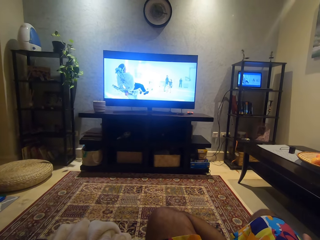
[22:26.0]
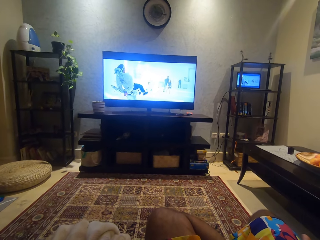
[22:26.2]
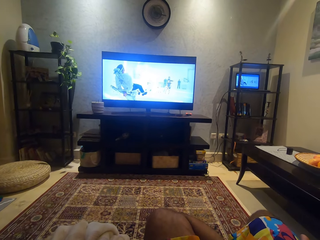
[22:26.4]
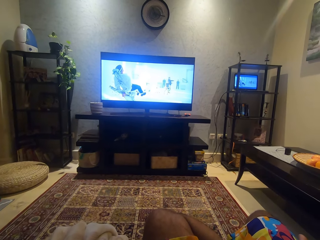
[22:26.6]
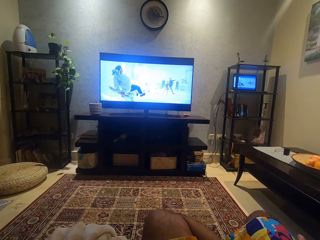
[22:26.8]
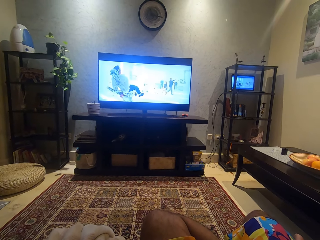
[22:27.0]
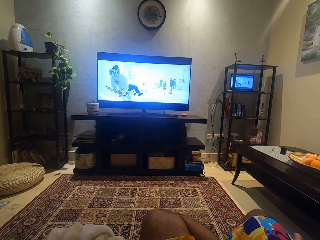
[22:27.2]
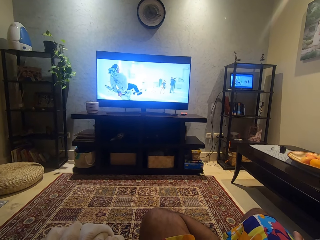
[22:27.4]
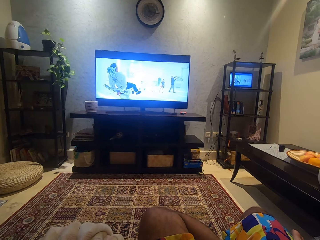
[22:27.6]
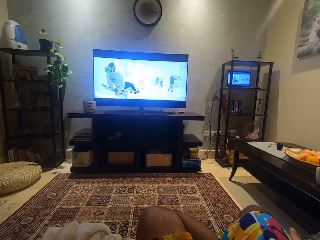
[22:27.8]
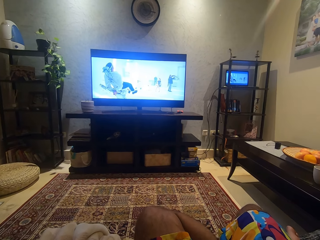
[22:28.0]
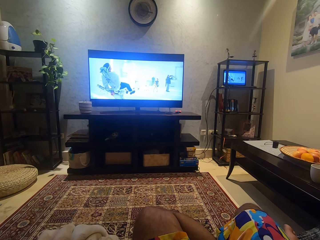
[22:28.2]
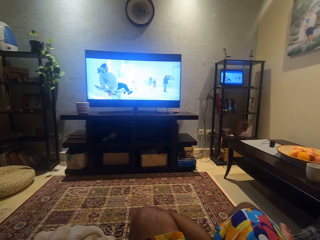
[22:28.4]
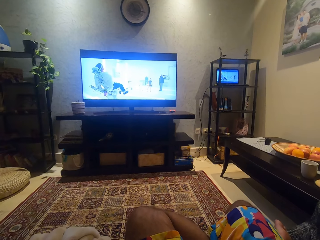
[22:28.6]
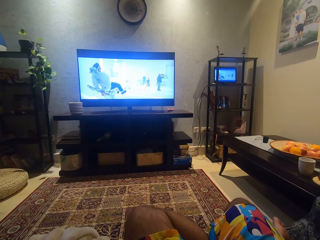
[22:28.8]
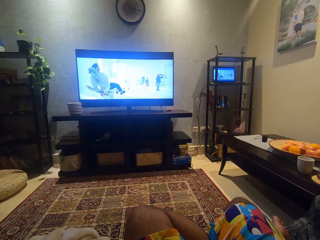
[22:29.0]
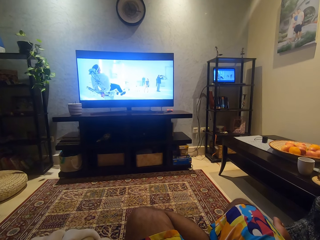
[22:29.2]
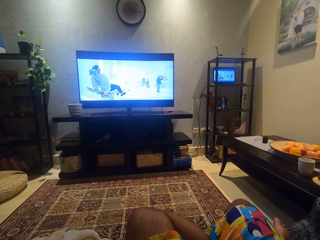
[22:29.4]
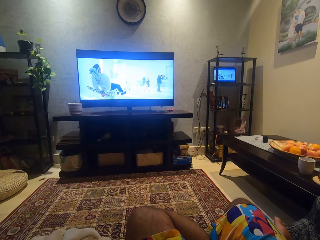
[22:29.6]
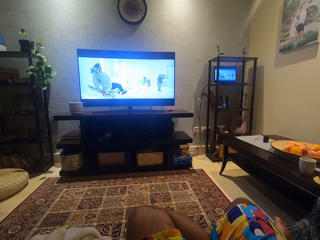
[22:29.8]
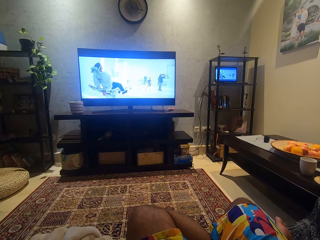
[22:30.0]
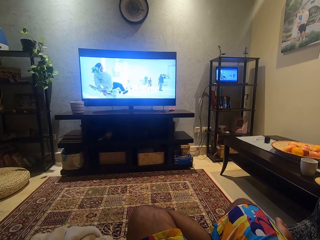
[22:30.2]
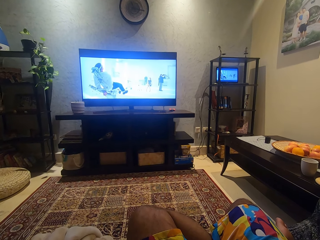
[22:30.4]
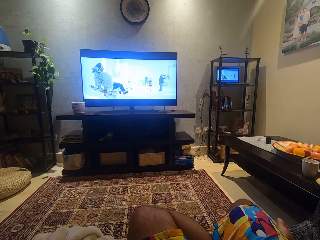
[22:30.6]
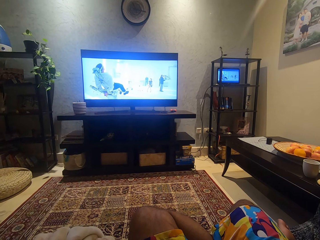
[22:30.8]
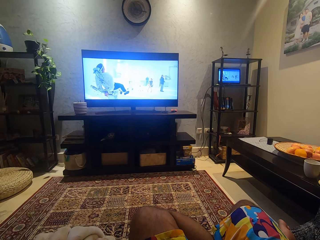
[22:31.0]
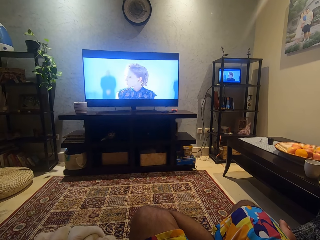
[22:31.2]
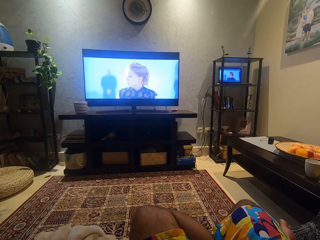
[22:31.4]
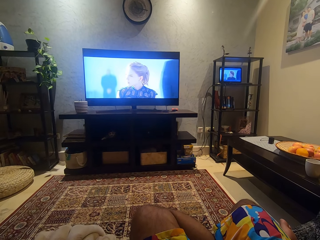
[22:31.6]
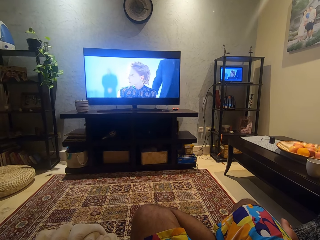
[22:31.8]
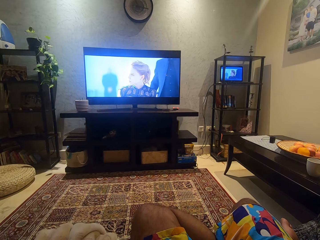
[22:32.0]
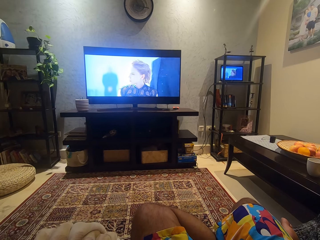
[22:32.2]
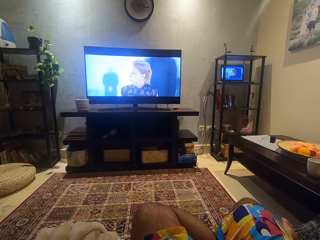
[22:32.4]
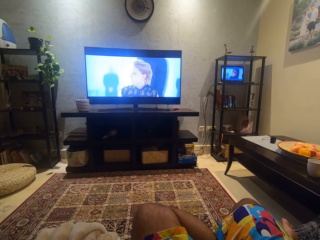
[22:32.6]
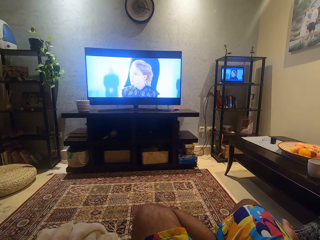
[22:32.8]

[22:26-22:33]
The camera wearer watches a movie.

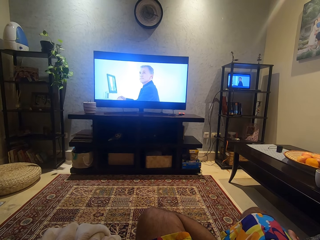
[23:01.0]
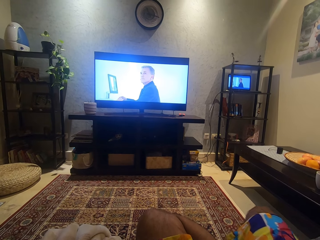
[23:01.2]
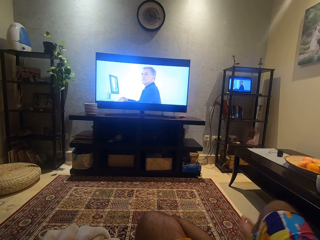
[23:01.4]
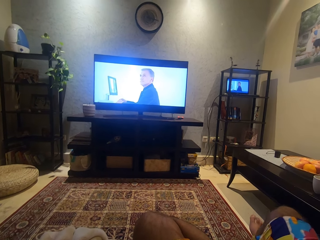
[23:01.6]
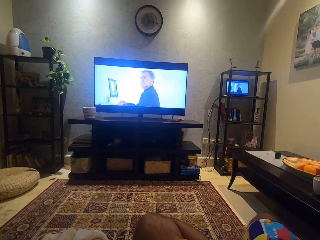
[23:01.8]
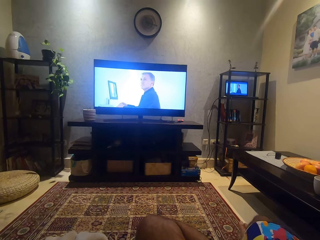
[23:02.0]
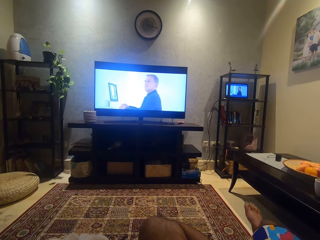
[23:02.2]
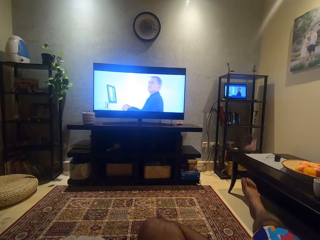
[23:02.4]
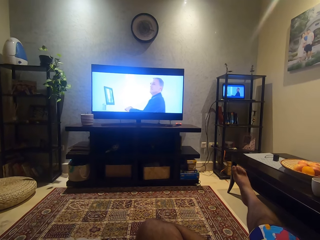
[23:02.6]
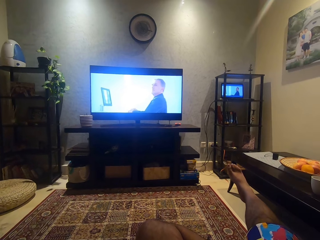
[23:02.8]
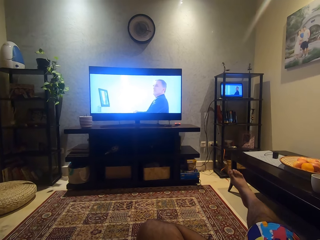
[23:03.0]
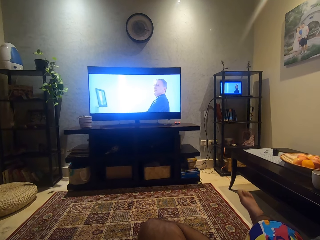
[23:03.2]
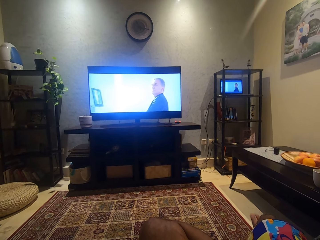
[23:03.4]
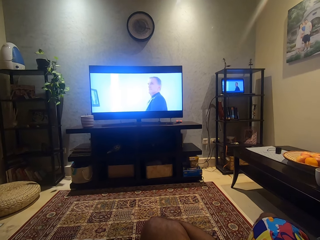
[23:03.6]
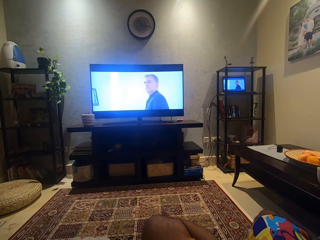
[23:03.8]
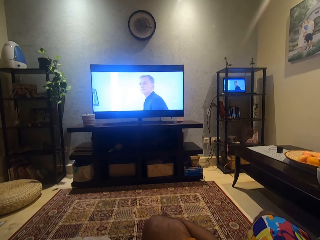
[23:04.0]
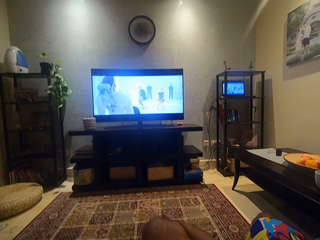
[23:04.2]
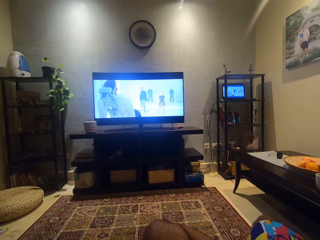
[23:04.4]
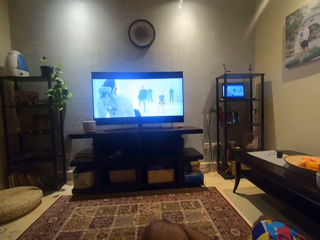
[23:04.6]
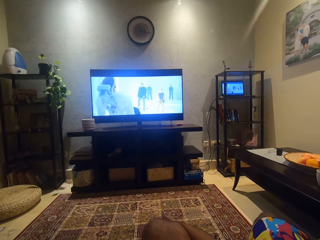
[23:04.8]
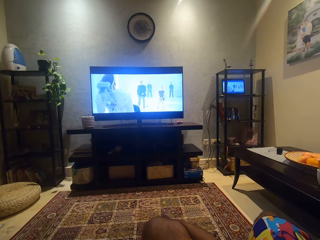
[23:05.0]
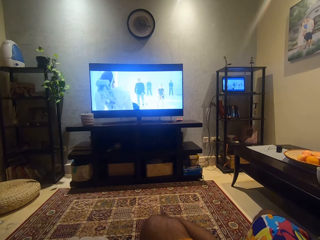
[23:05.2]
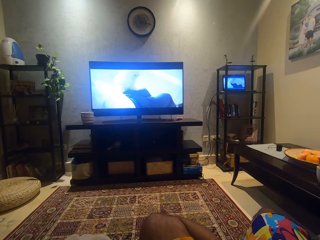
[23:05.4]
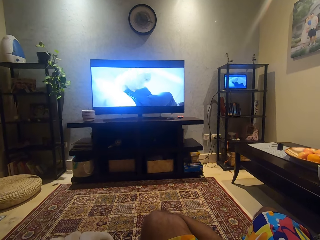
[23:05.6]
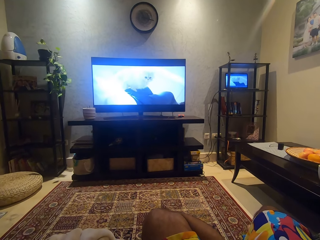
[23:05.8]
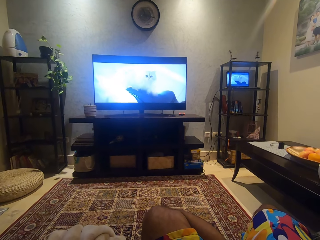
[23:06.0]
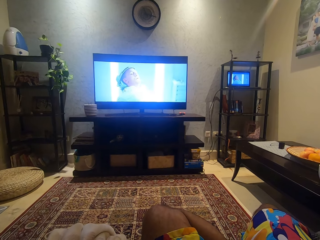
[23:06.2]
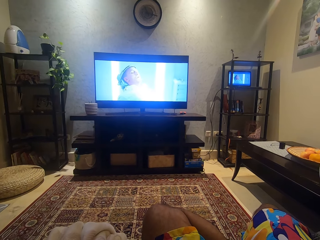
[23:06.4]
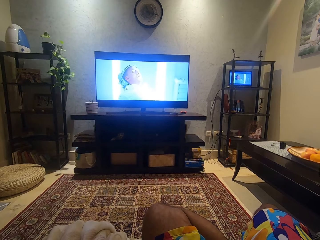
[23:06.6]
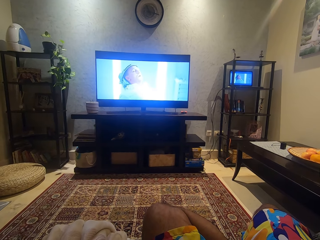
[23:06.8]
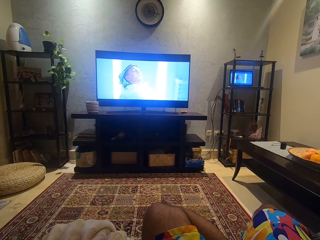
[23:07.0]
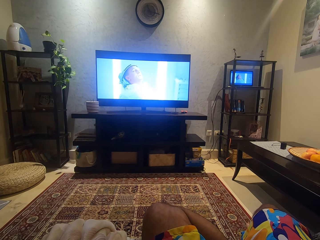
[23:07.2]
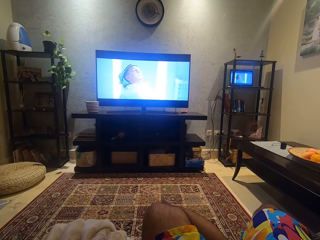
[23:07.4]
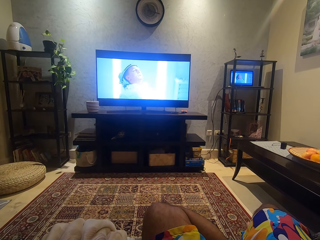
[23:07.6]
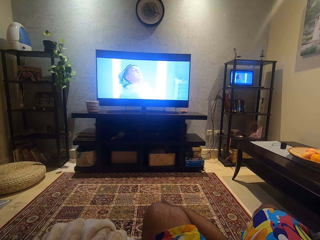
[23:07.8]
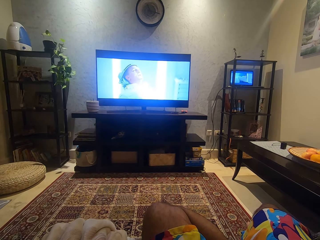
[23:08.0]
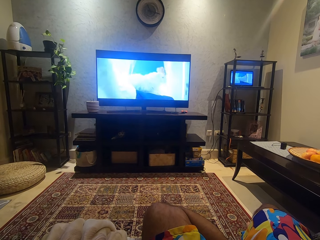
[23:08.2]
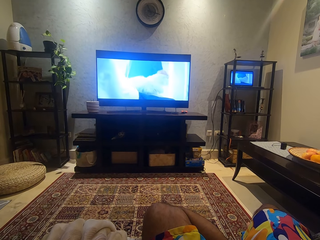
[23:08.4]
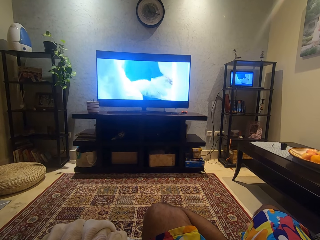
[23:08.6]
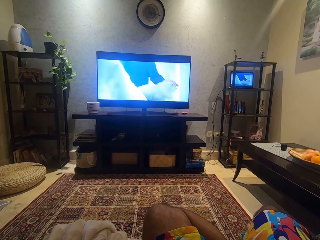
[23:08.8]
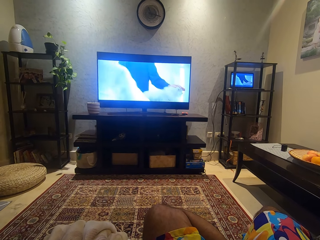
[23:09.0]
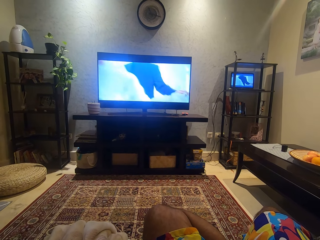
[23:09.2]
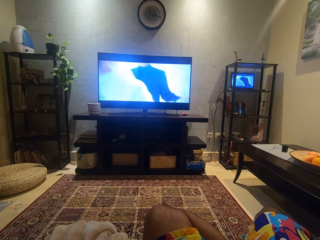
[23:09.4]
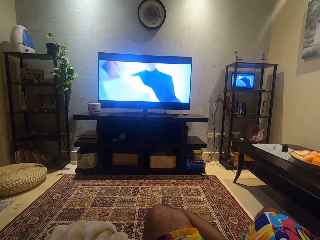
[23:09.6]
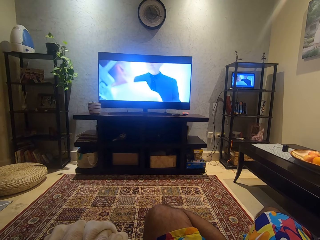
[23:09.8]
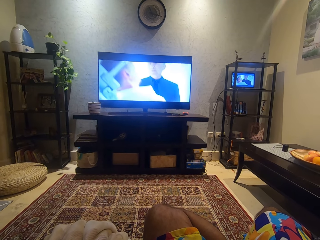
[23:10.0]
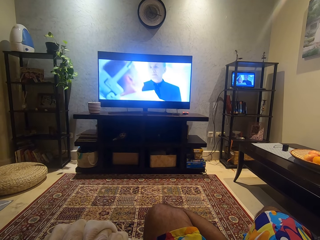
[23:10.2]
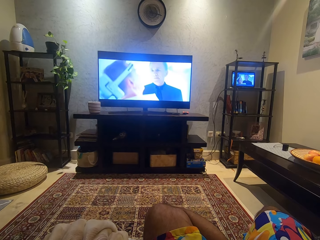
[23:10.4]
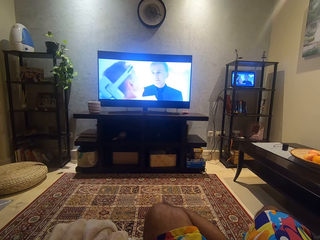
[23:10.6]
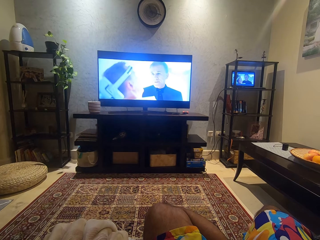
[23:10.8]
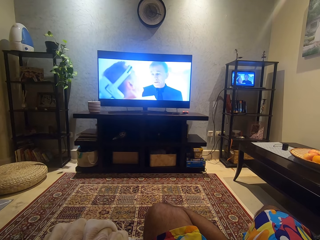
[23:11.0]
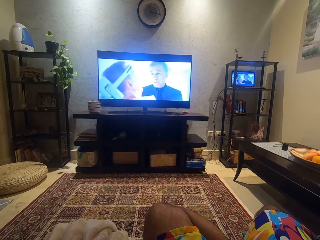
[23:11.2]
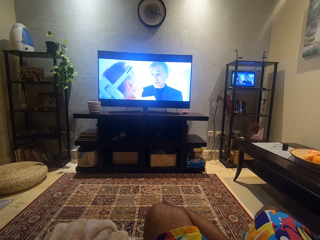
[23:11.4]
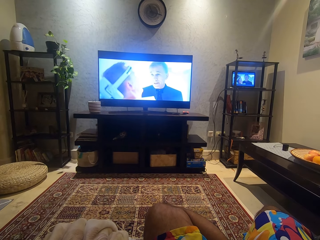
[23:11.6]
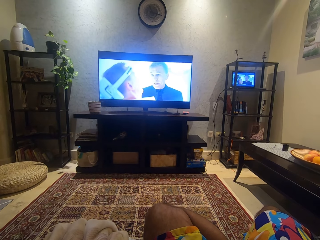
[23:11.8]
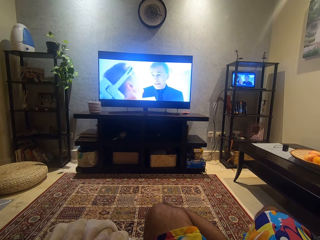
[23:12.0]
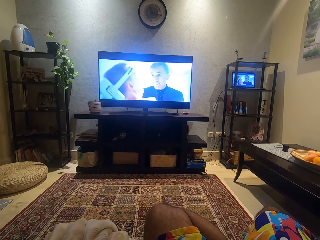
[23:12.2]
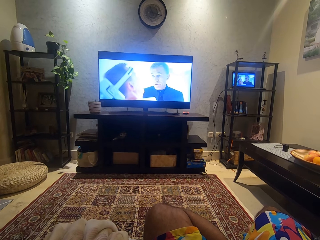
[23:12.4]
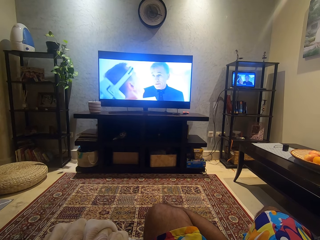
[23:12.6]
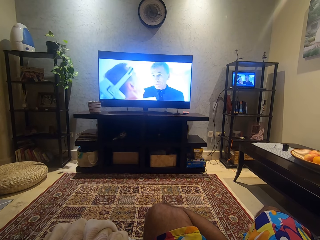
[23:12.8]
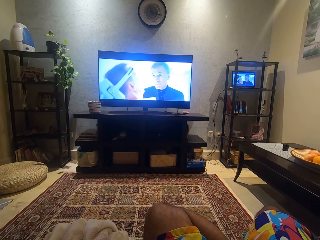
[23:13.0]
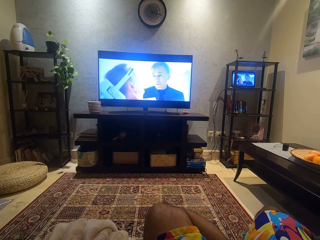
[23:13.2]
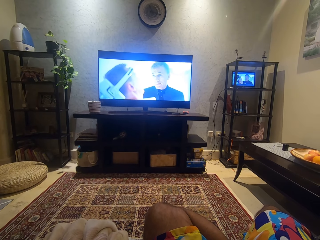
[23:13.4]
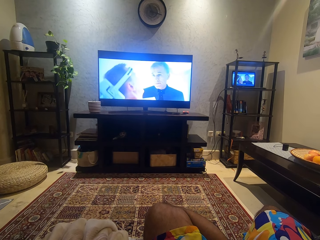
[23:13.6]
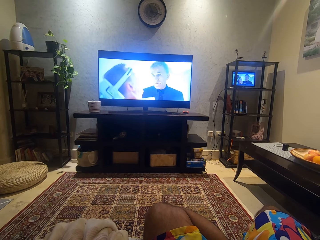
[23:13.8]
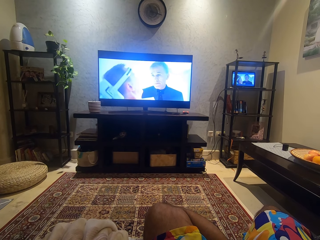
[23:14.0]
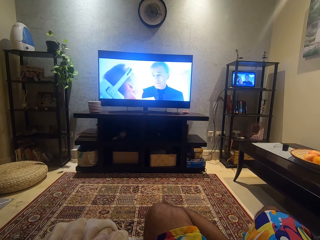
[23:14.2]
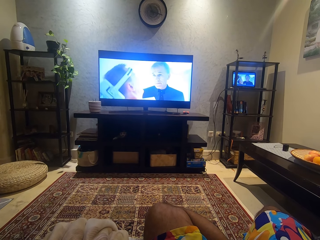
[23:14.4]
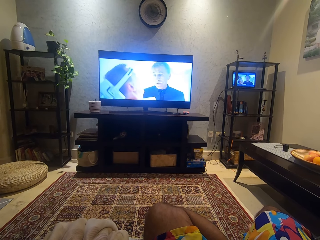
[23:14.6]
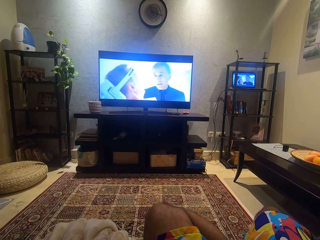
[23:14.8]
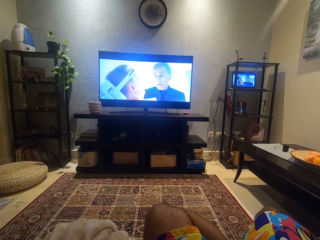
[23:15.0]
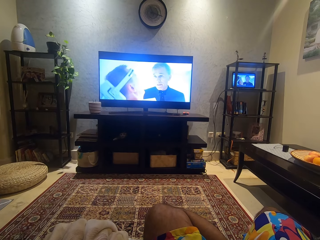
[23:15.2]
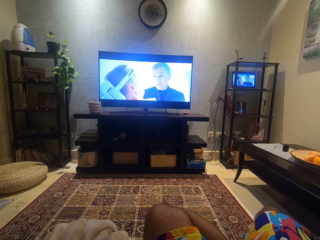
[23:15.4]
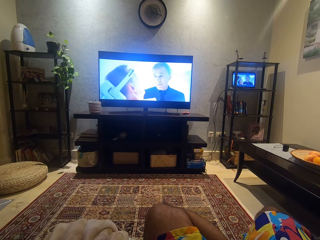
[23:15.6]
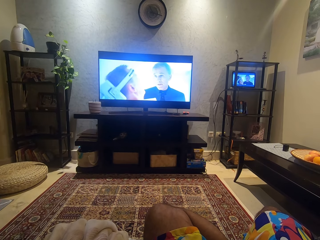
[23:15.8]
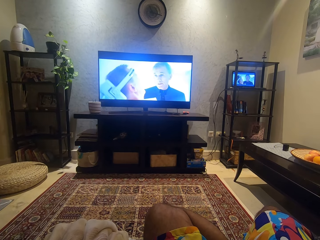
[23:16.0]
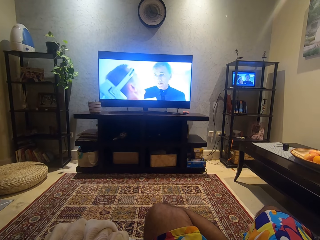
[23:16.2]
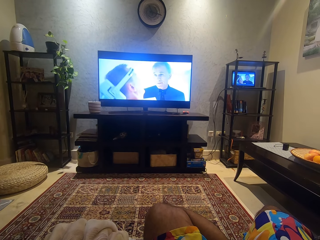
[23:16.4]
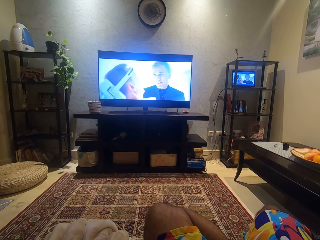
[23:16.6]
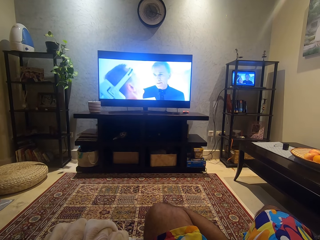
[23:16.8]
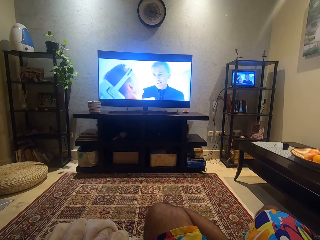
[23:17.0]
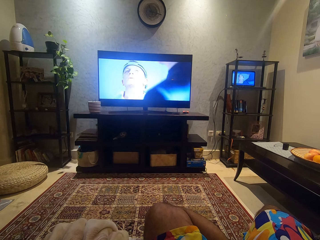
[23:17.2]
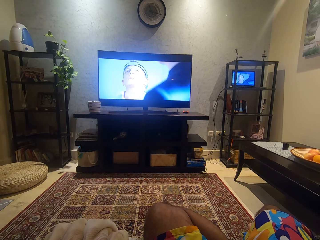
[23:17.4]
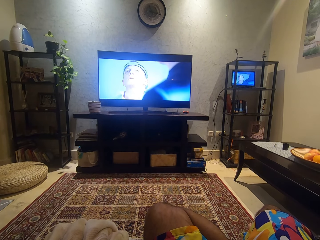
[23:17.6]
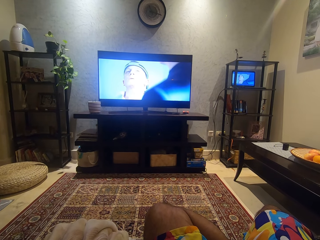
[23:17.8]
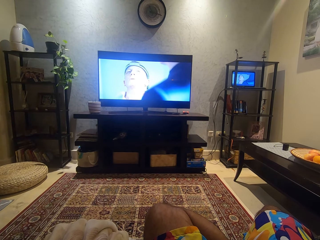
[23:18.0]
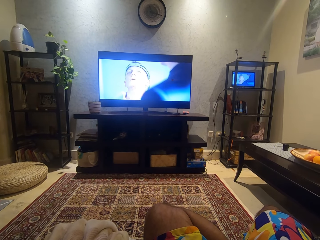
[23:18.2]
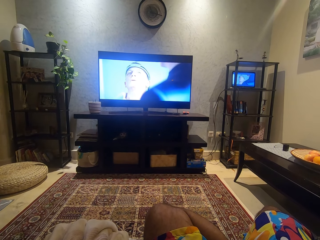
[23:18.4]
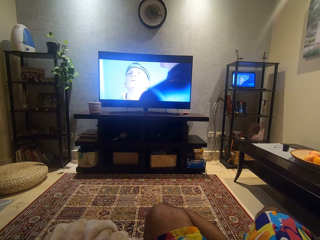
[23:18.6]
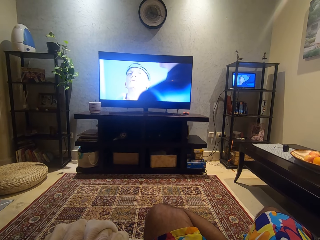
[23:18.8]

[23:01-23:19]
The camera wearer raises his right leg. He lowers his leg. He watches a movie.
